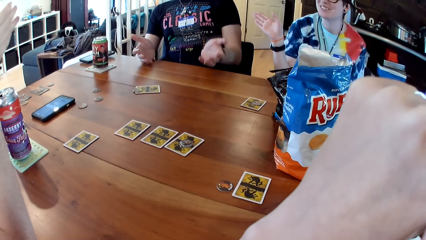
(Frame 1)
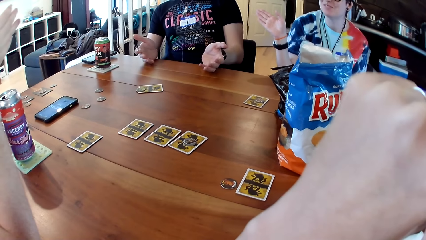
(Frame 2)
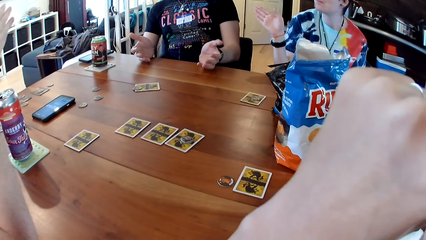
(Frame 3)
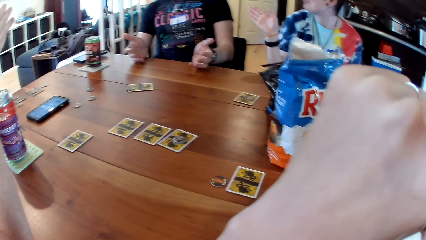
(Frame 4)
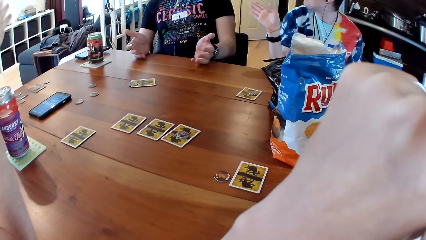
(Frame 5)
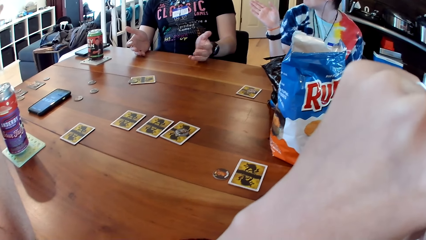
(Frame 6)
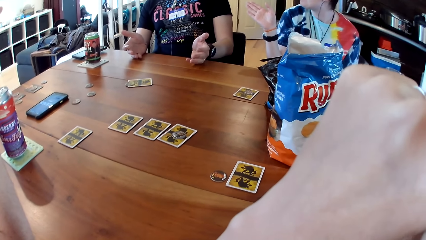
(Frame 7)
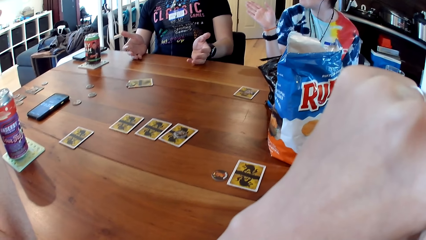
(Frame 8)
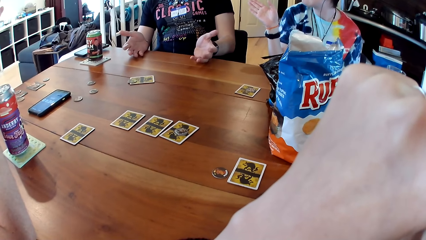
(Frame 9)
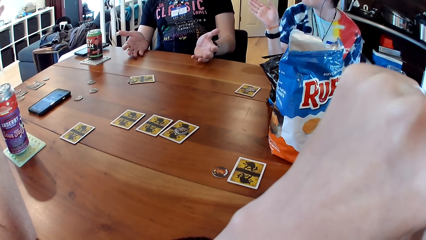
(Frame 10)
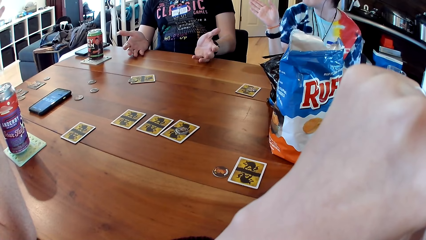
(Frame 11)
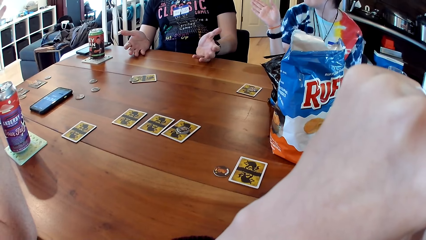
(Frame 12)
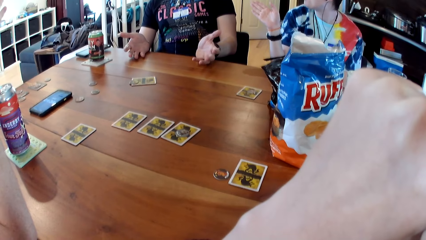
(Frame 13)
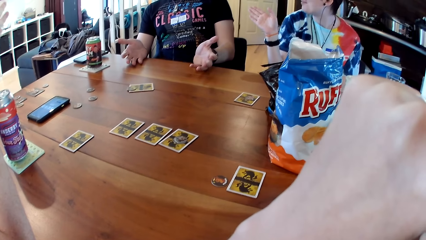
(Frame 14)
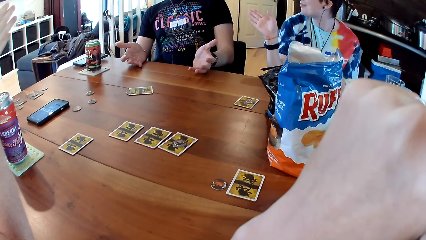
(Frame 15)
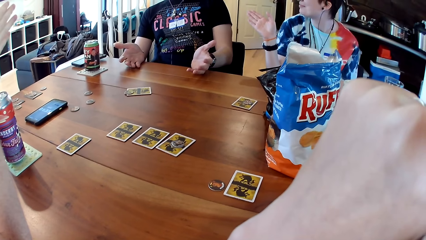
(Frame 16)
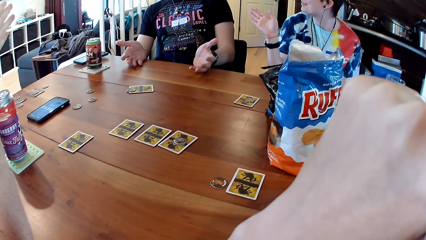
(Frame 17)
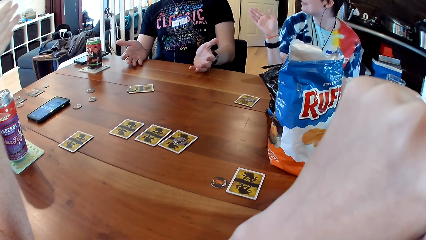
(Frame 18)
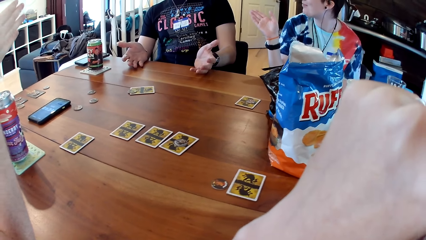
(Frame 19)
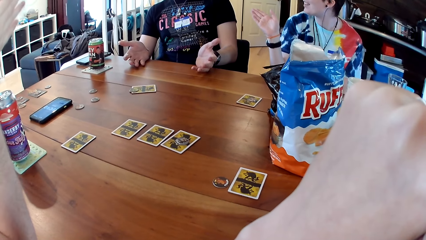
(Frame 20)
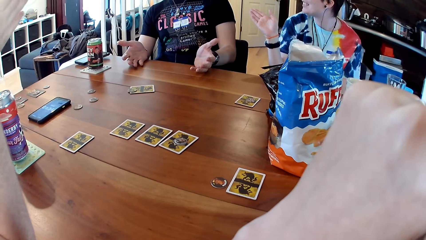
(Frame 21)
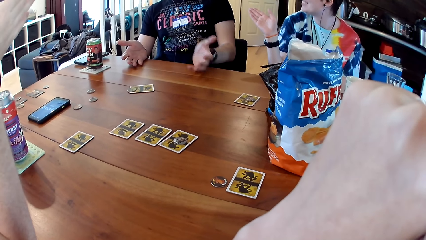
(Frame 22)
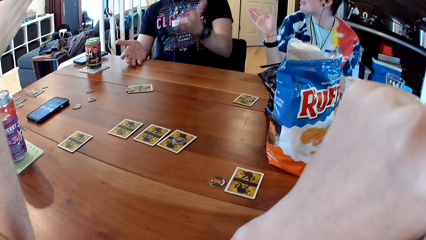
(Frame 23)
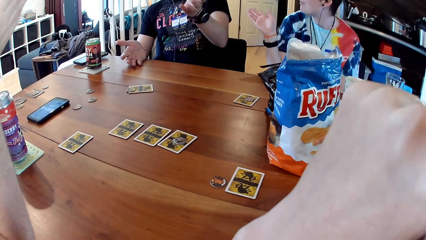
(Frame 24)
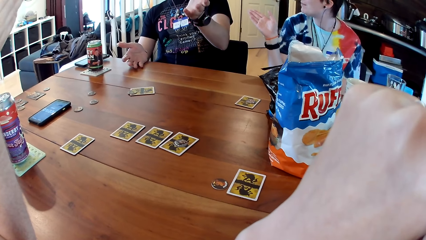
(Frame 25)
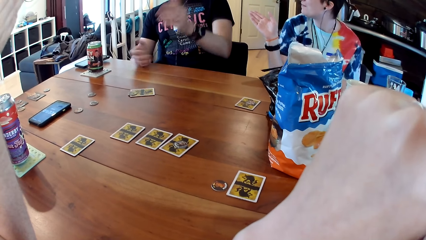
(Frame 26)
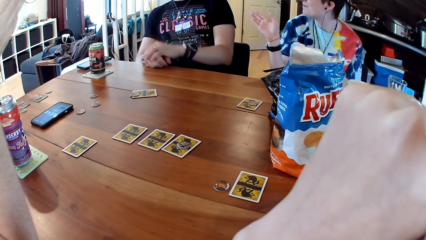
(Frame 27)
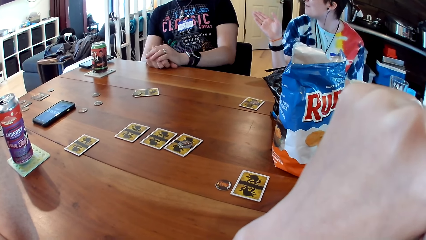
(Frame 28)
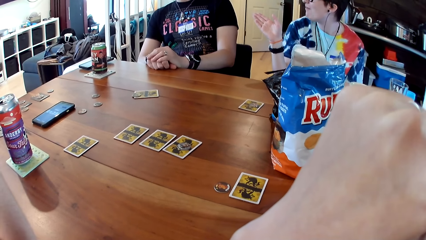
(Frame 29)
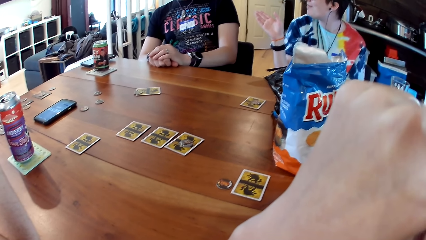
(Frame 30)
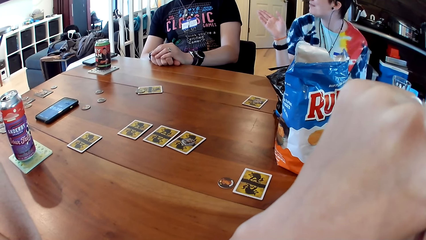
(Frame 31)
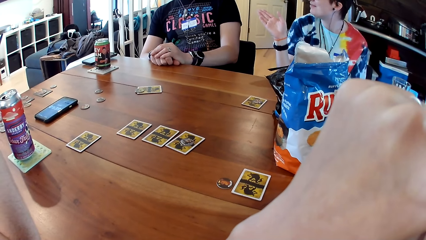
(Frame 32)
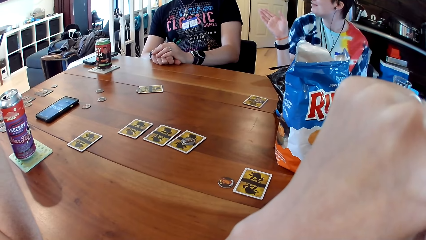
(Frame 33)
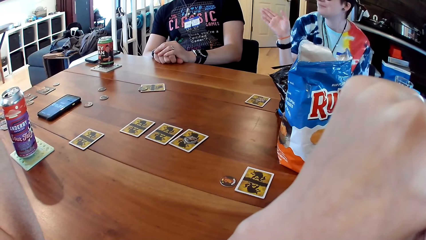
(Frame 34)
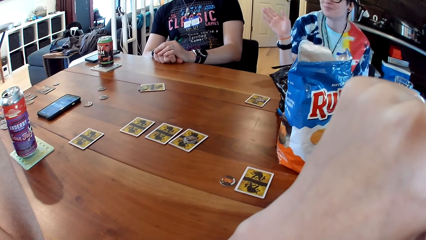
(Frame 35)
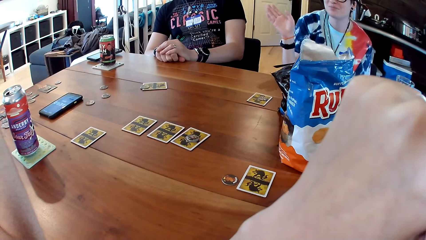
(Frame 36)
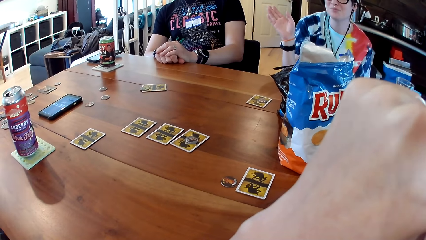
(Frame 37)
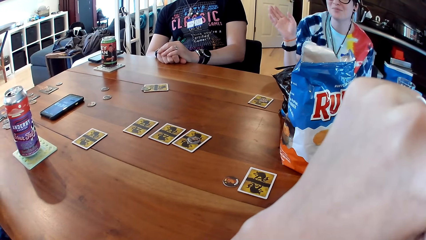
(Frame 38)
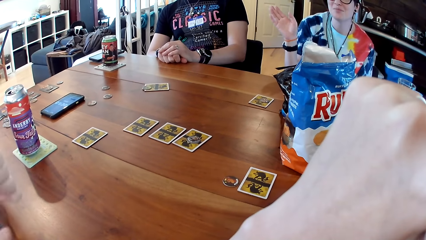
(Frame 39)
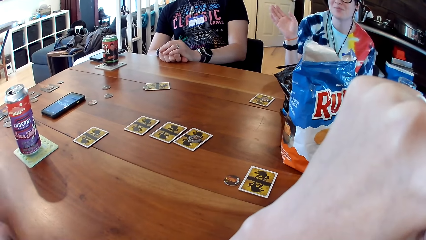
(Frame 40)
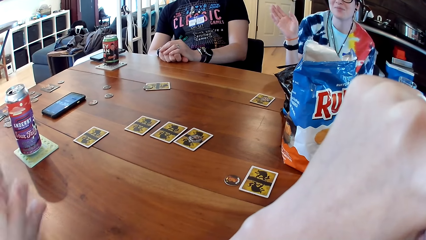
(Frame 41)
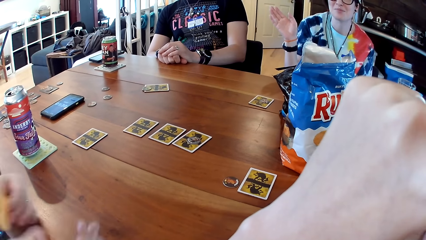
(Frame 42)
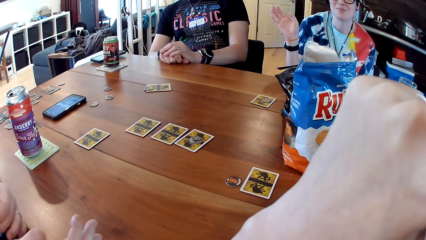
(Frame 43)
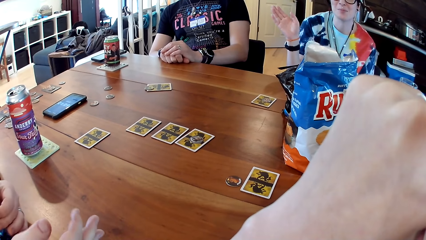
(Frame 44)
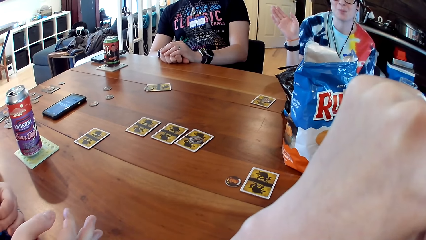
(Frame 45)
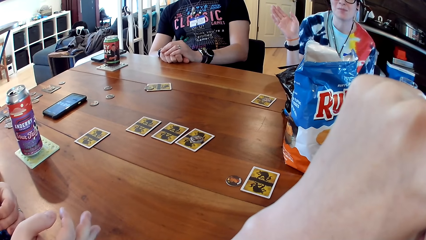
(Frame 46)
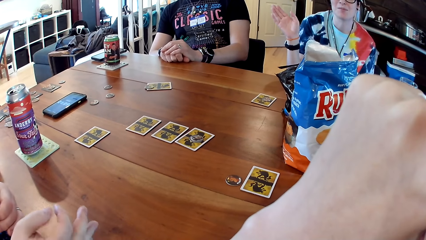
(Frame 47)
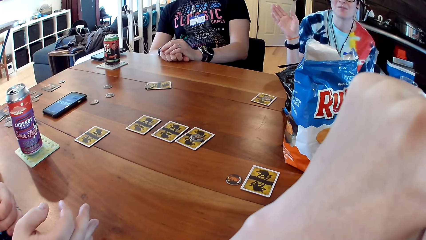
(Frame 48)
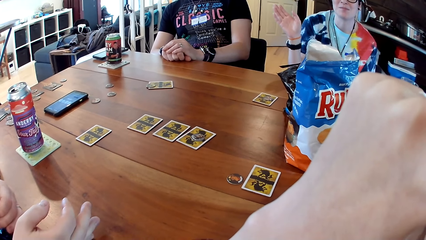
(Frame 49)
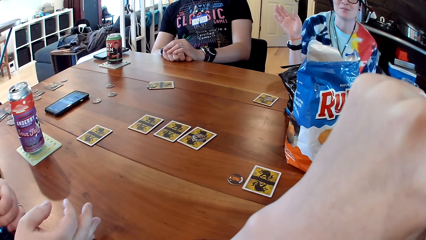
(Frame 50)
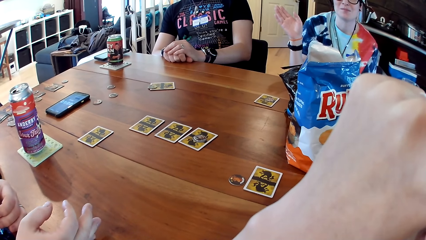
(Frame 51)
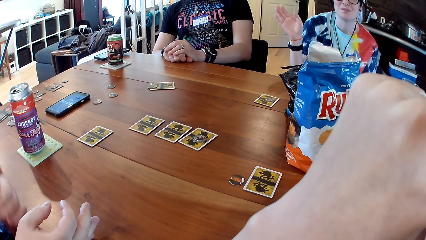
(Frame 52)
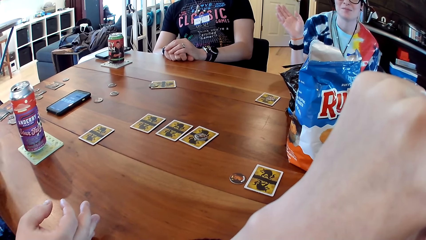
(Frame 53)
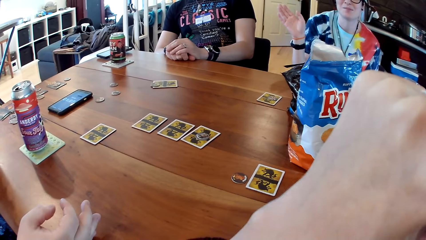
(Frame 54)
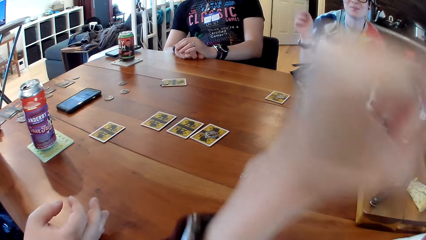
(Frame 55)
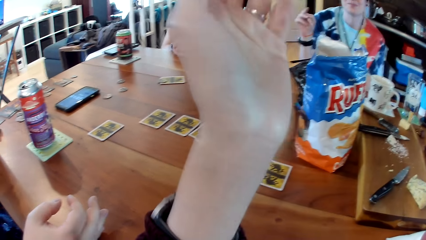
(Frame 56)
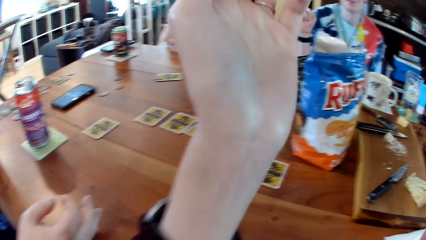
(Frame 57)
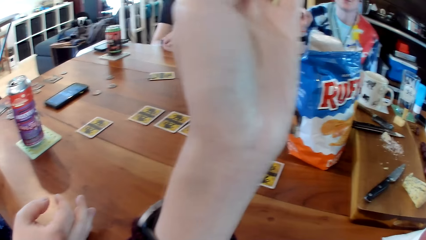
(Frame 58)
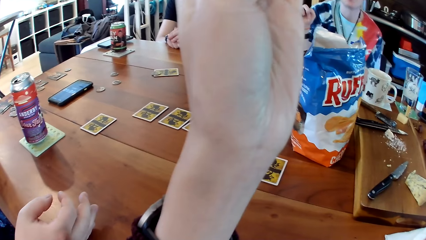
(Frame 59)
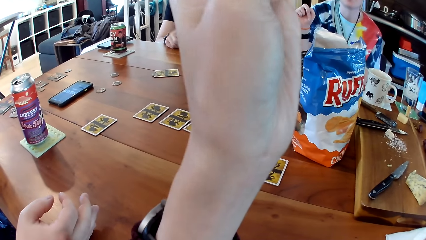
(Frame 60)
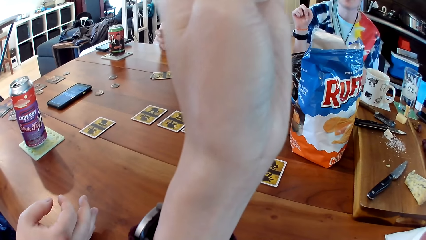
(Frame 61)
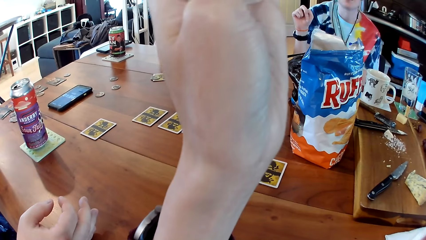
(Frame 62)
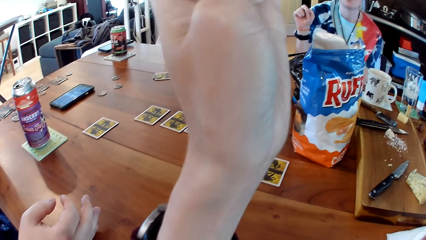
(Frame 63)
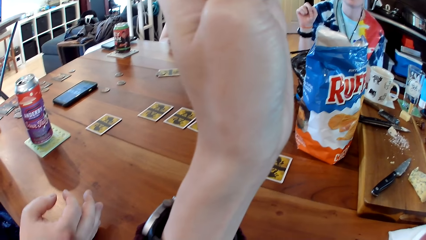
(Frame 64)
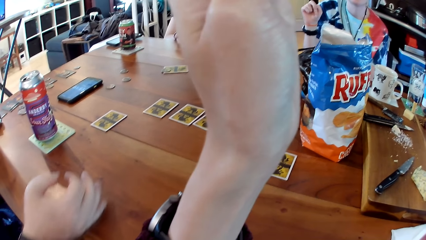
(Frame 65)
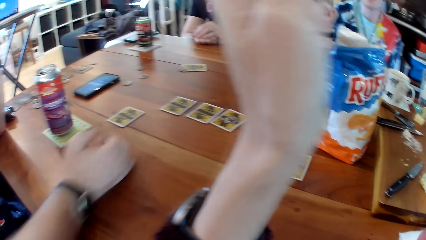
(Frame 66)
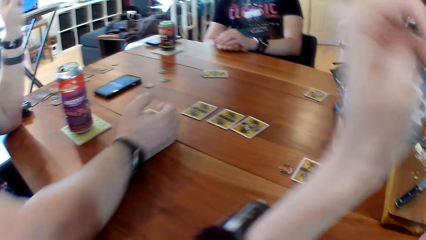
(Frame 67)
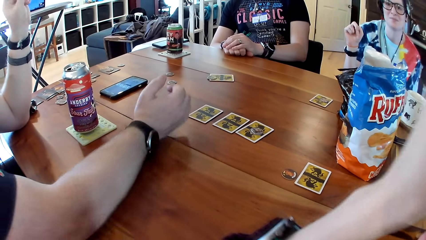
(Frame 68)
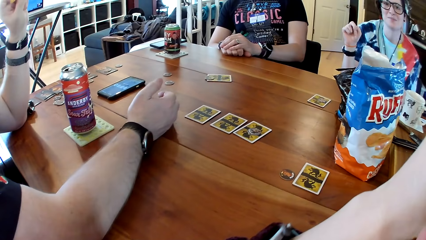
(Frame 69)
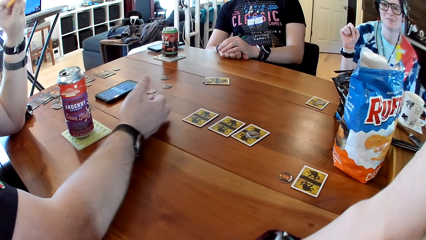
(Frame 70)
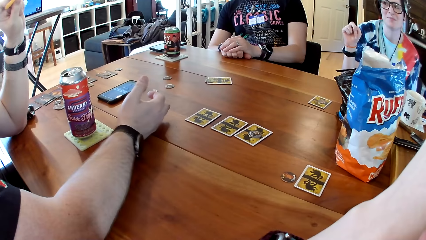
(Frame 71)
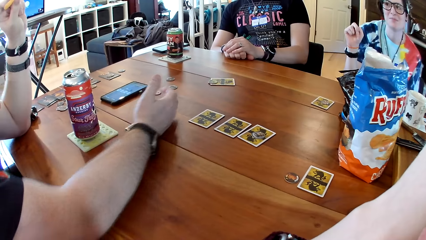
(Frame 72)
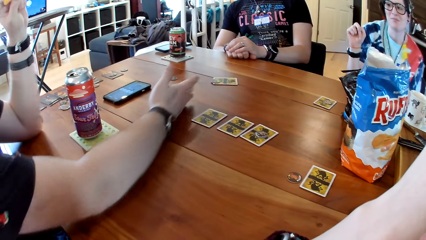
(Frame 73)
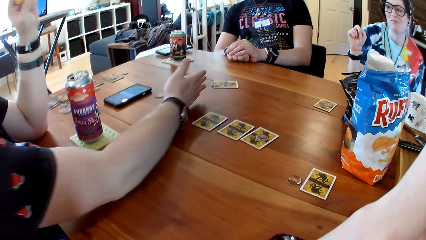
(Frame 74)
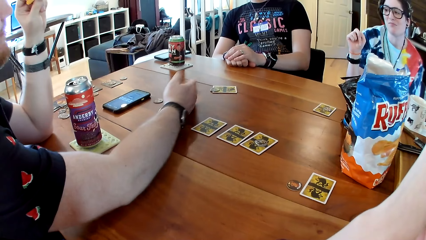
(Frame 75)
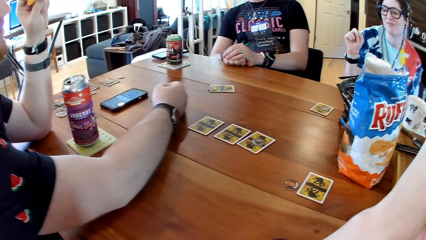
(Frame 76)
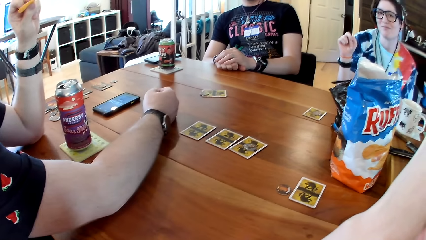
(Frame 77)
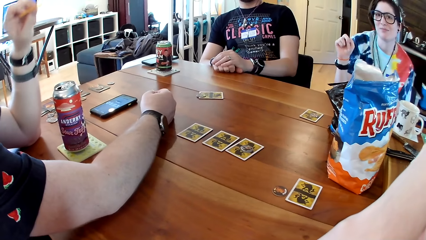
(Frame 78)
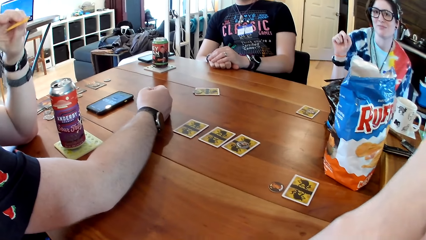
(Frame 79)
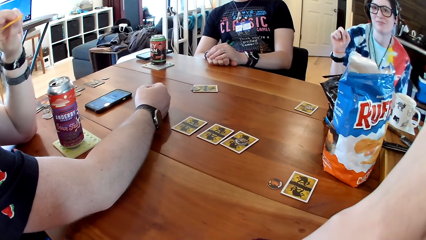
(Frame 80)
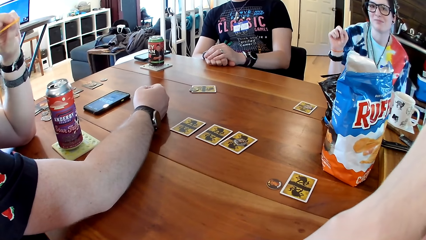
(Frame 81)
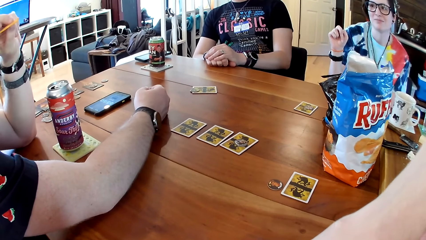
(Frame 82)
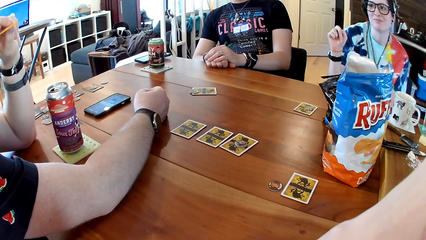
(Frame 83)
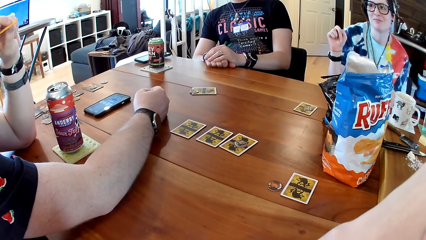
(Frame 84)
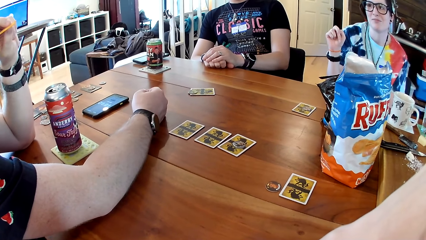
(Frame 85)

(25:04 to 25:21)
The man moves his hand. The man points his right hand at another man.
